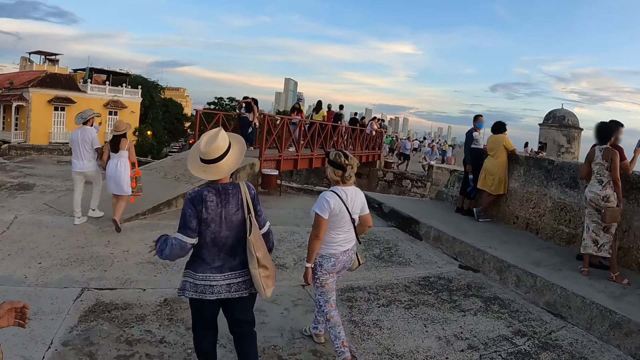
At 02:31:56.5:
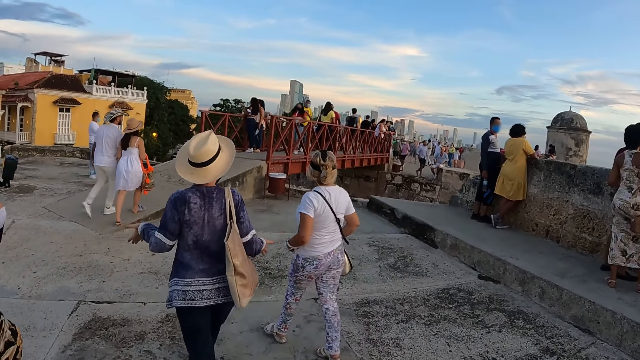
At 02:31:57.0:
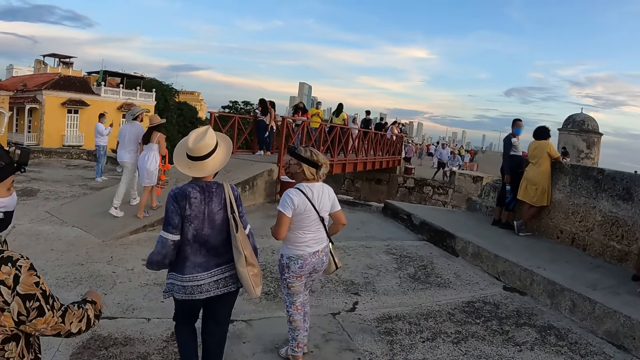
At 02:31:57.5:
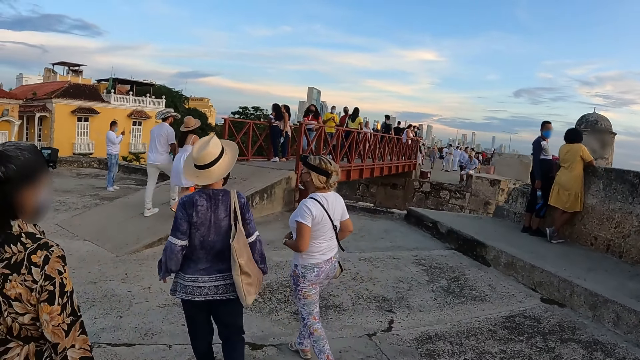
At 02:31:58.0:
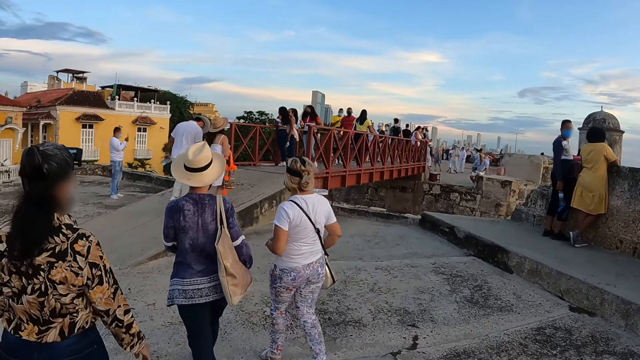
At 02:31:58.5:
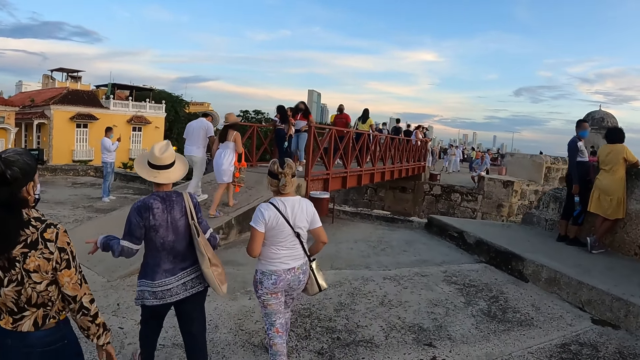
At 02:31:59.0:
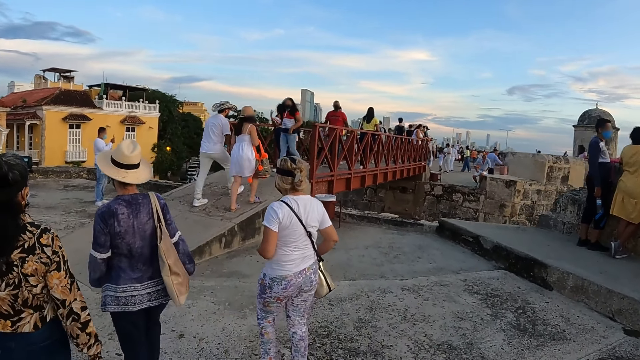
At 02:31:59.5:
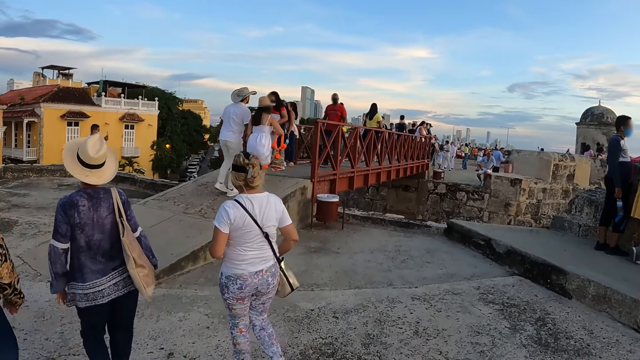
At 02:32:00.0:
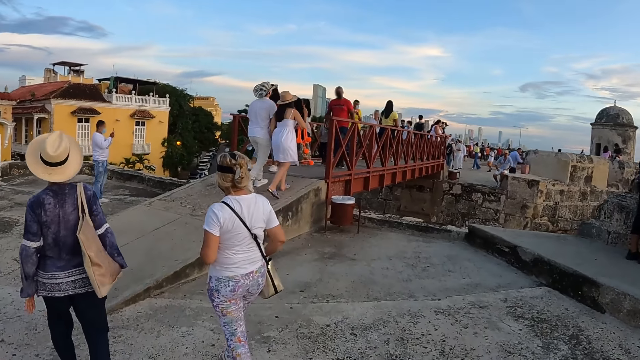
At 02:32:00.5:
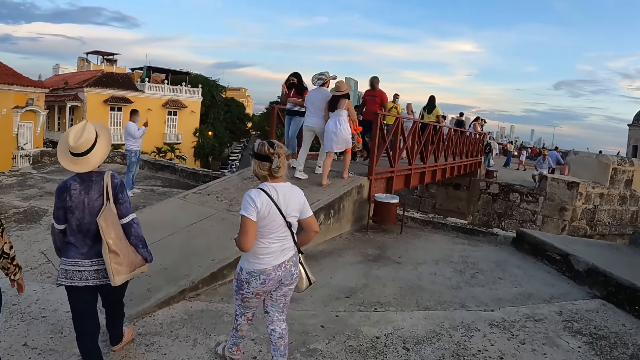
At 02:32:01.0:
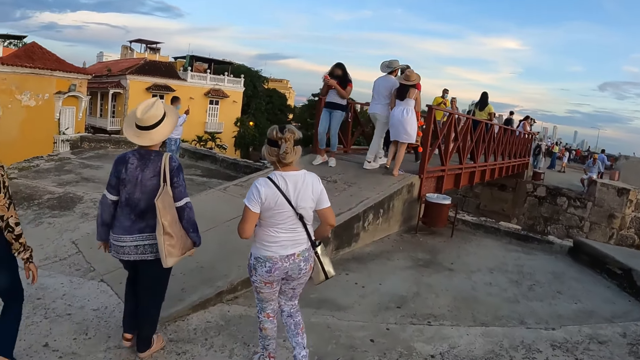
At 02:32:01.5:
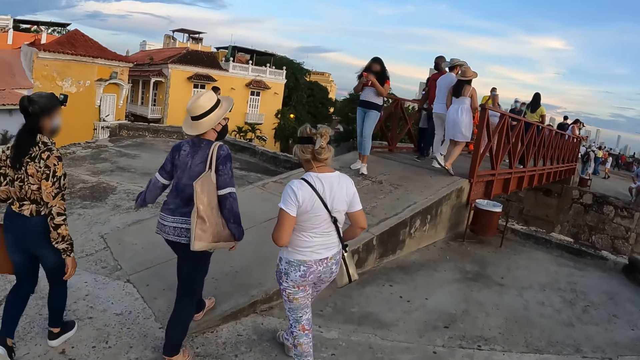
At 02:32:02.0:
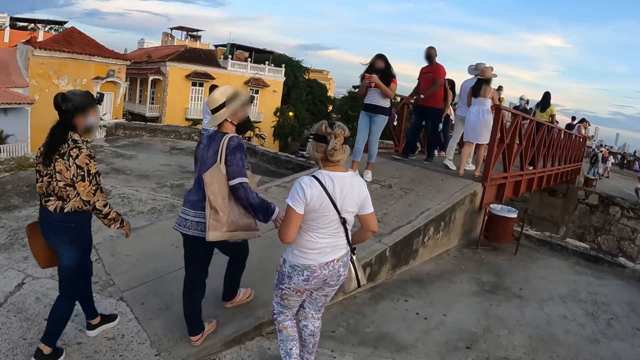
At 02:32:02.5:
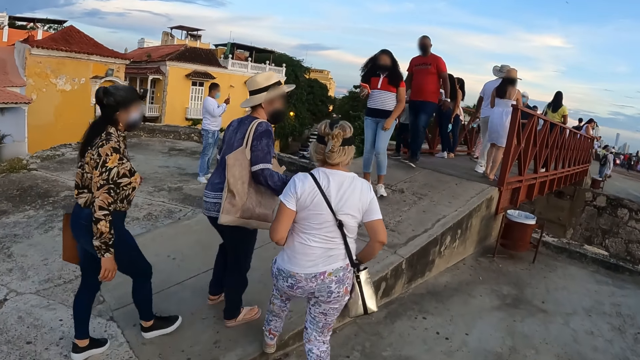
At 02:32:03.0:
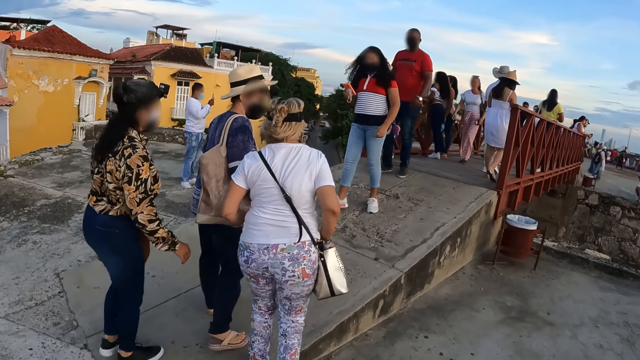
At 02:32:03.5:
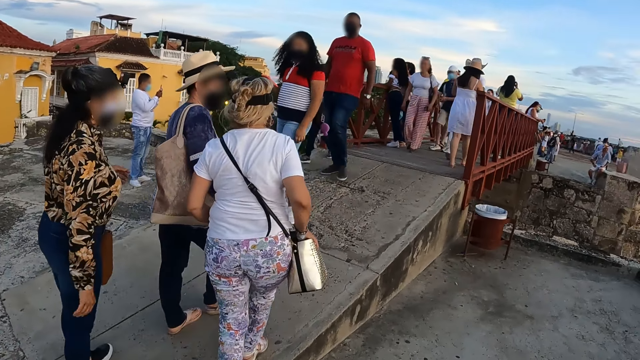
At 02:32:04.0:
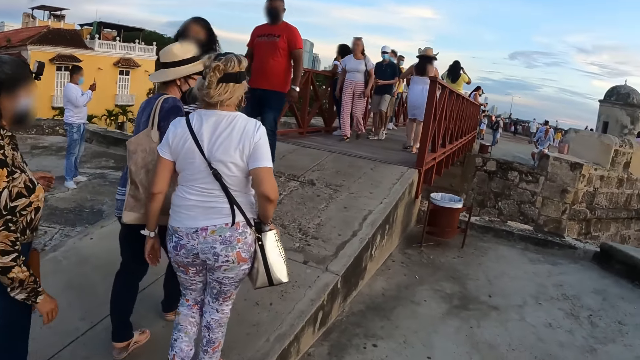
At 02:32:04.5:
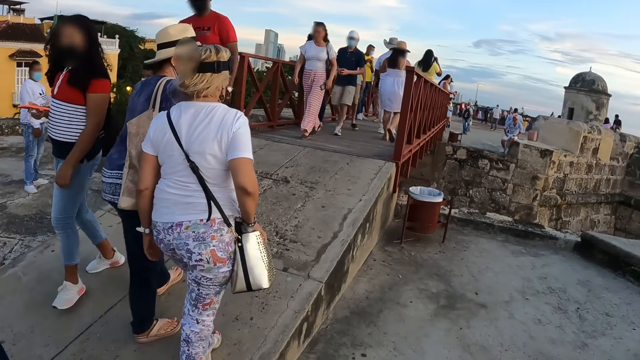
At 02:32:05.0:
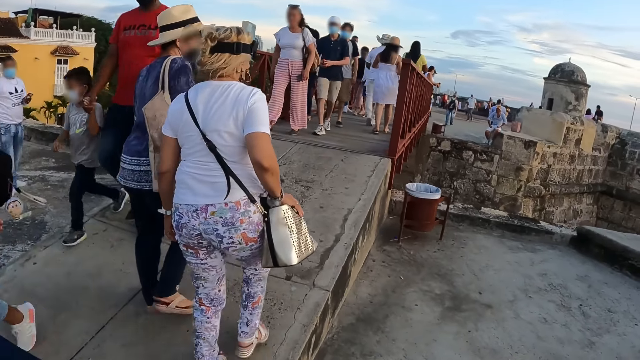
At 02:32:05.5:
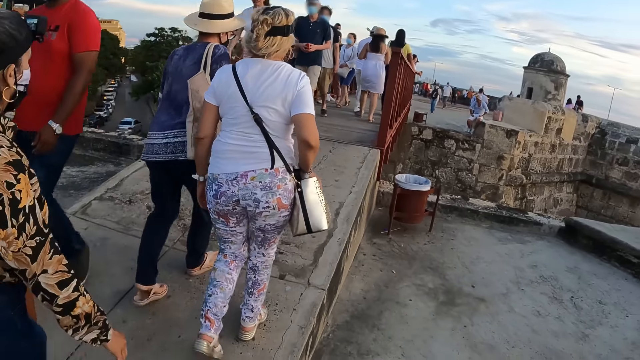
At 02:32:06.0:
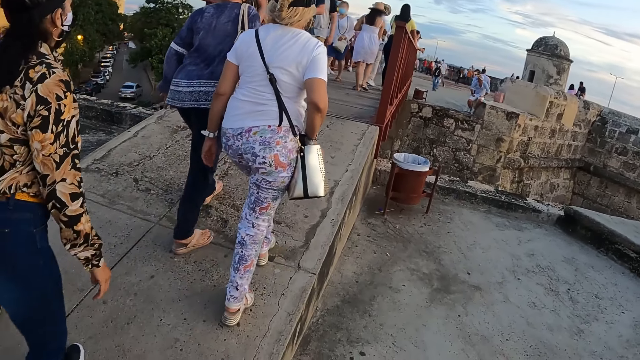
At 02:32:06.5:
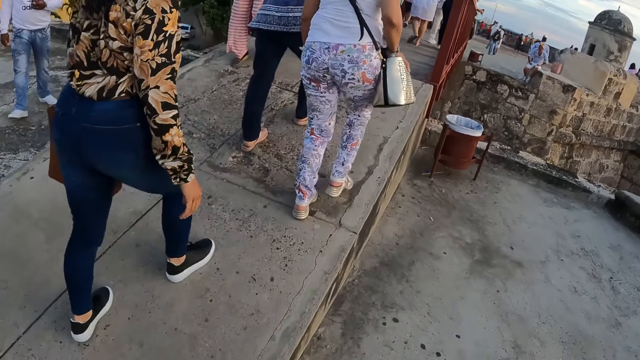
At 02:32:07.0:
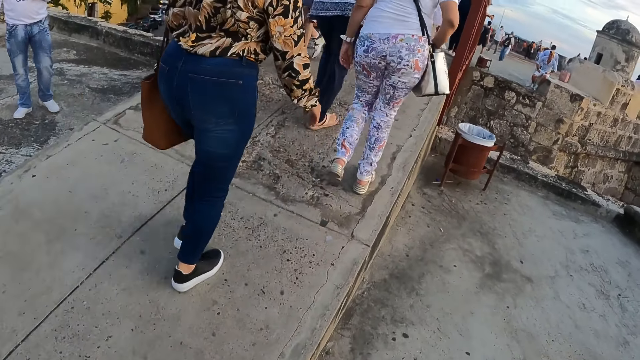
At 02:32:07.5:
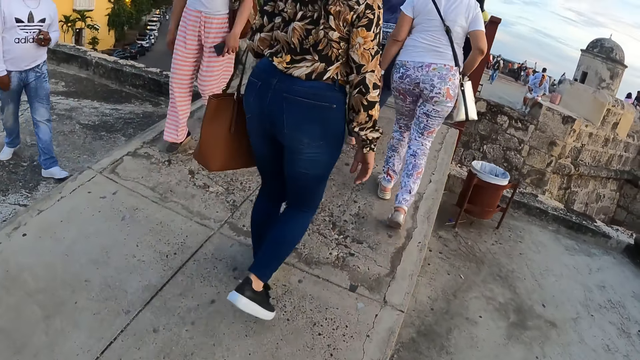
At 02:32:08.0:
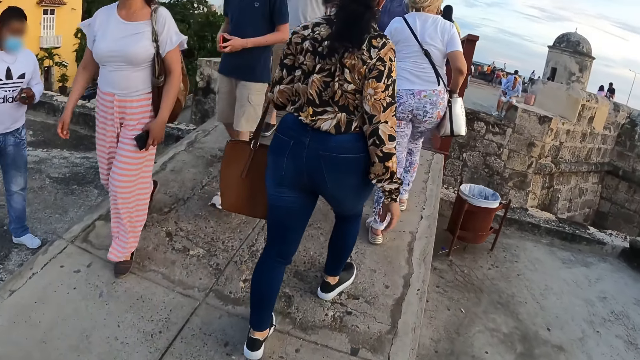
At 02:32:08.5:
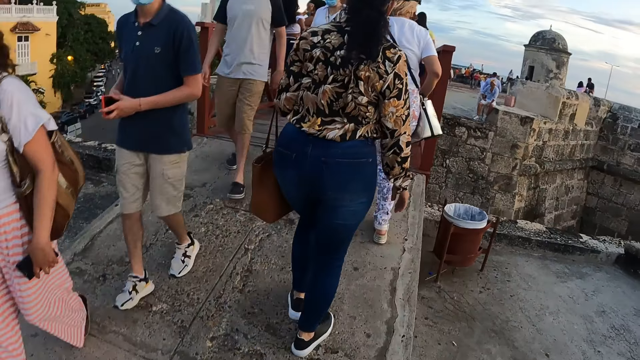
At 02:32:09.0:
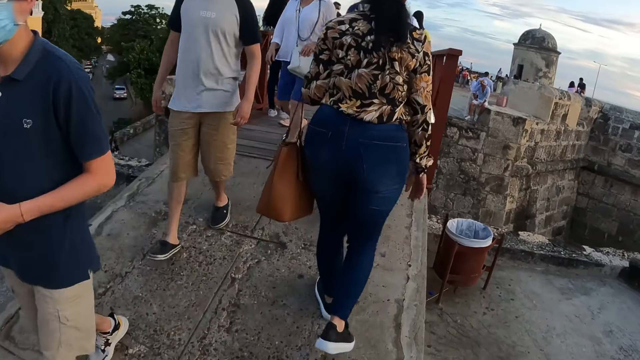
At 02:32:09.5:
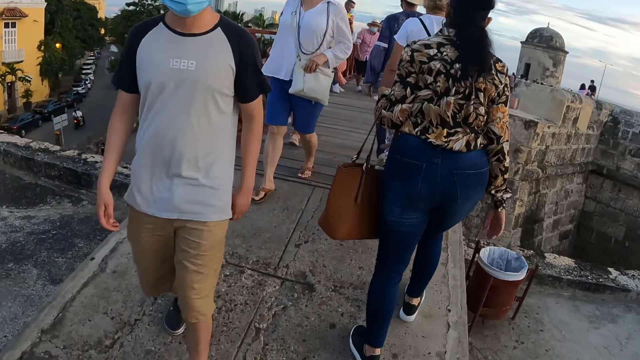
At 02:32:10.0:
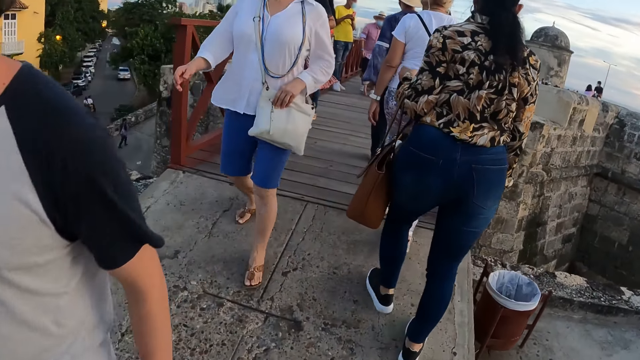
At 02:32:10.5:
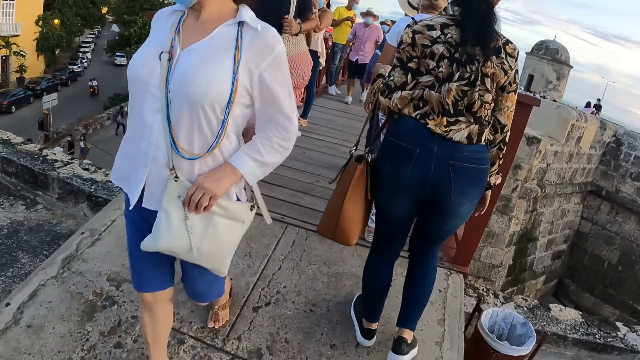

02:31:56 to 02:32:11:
A woman stays back. She walks towards another woman. A third woman walks on the bridge with the second woman. The camera wearer climbs the bridge. The first woman walks behind.

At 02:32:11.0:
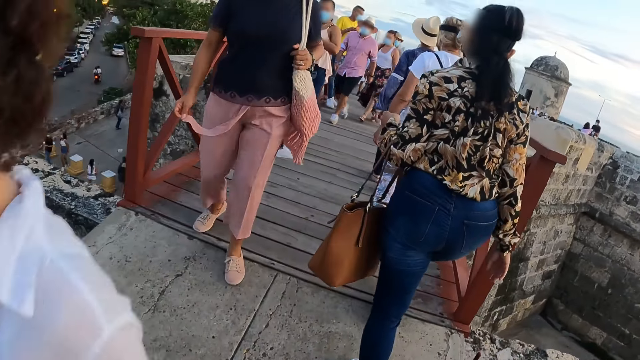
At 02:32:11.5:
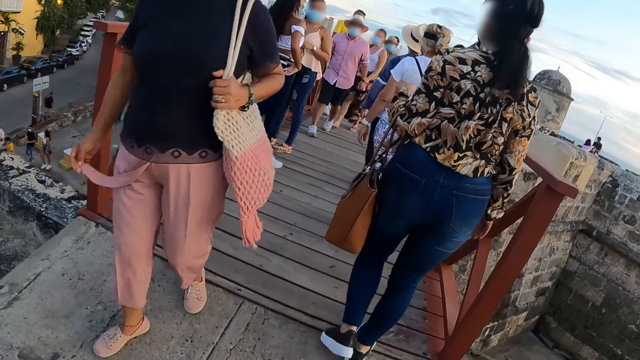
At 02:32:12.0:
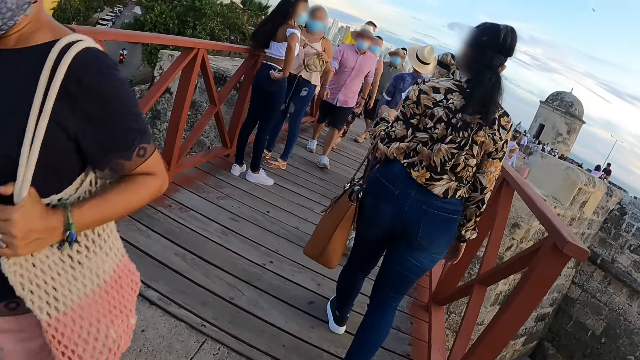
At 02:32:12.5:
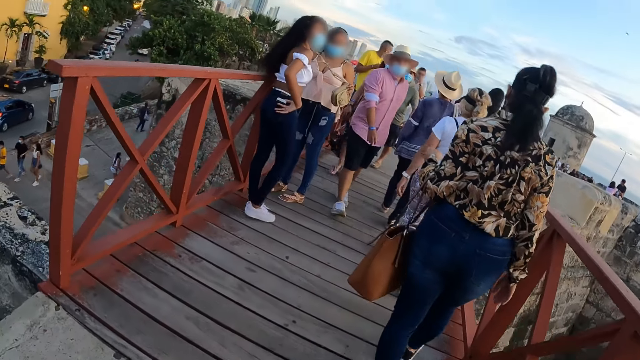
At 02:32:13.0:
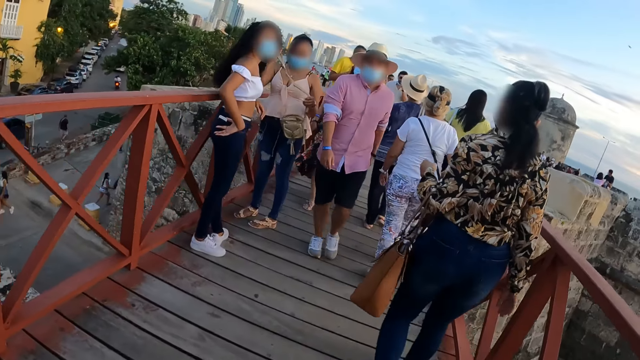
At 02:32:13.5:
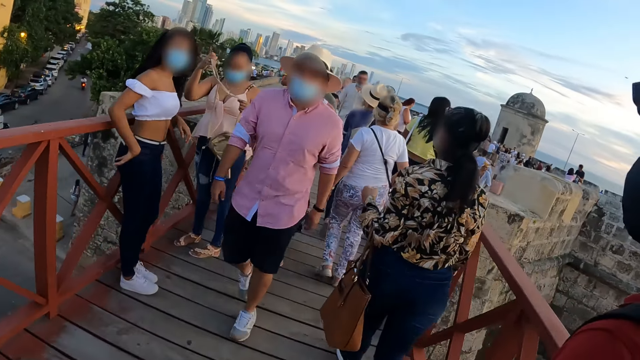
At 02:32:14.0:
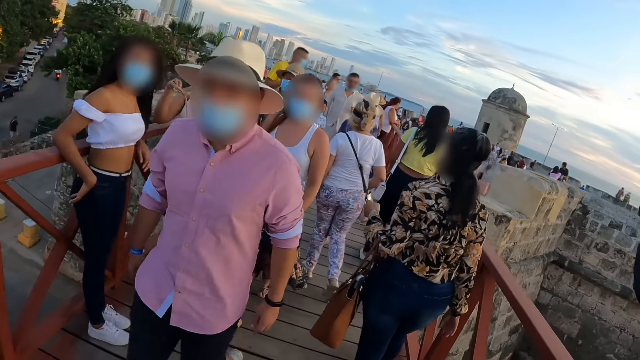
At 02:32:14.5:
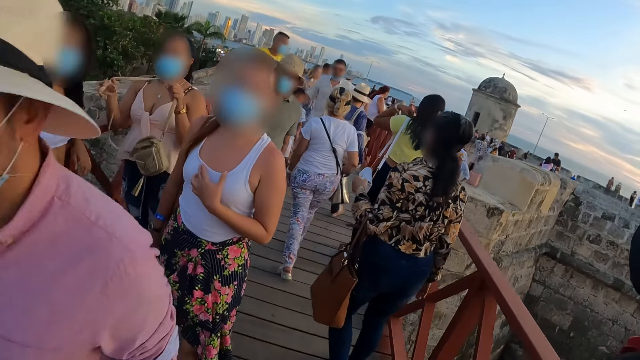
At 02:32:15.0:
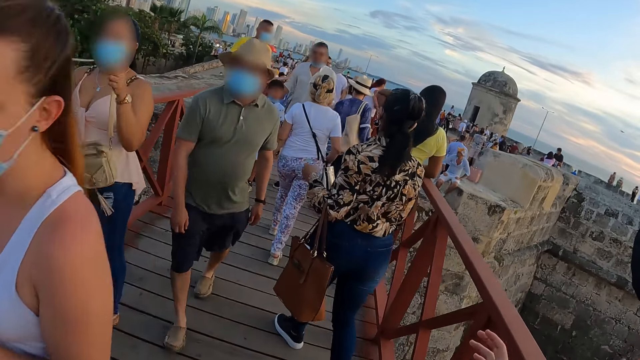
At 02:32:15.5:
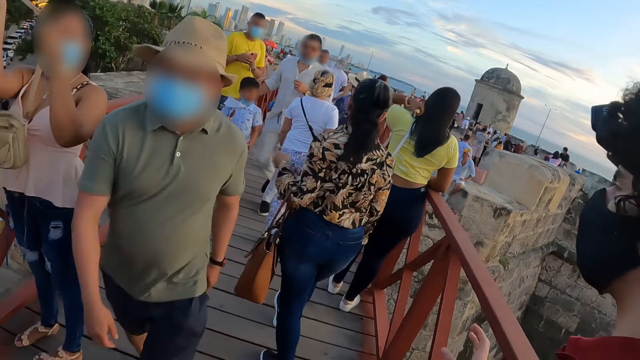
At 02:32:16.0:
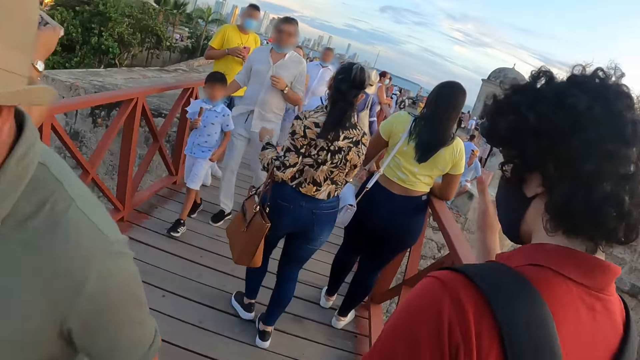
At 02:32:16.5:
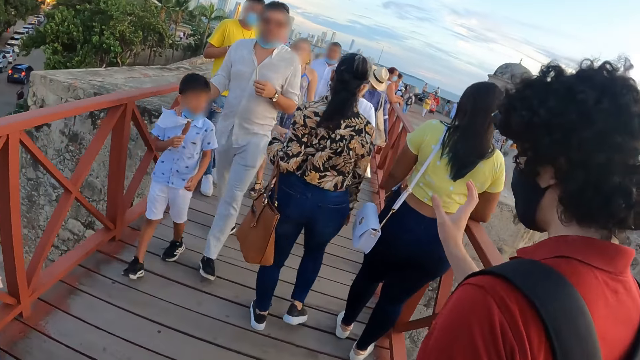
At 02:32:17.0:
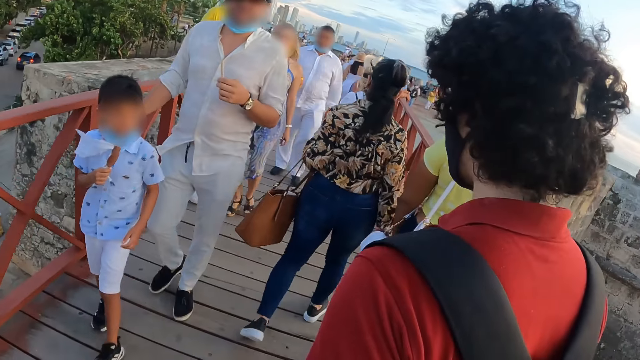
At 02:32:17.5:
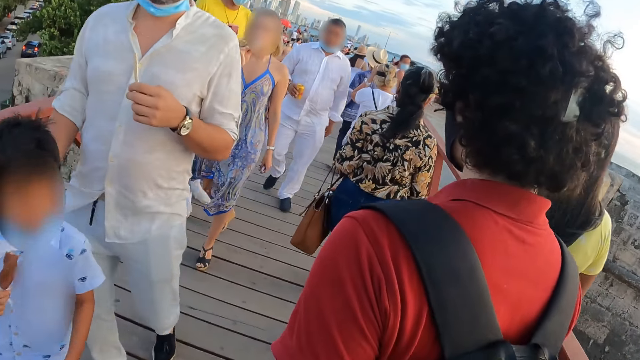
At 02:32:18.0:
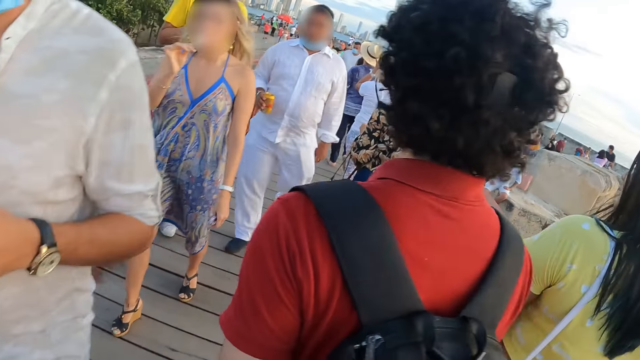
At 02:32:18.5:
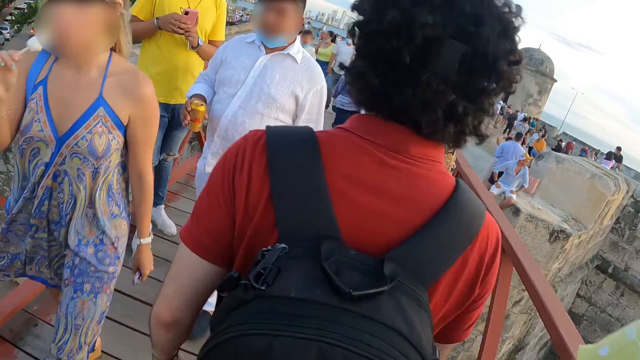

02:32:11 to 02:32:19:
The camera wearer interacts with a man. The man walks along.
